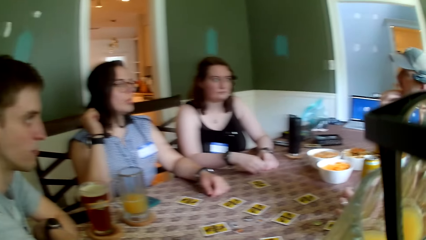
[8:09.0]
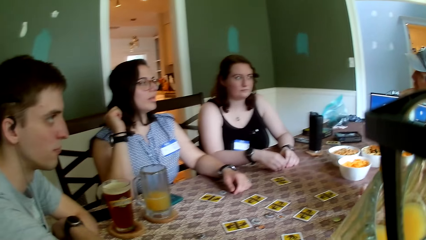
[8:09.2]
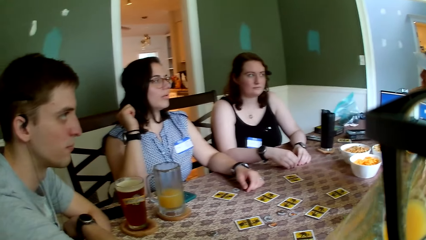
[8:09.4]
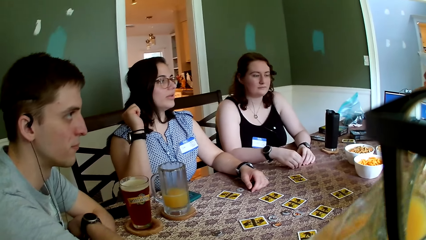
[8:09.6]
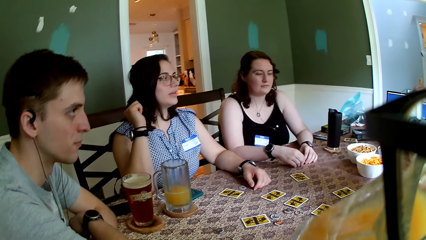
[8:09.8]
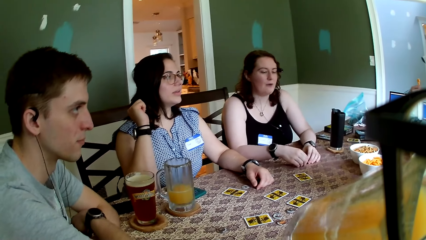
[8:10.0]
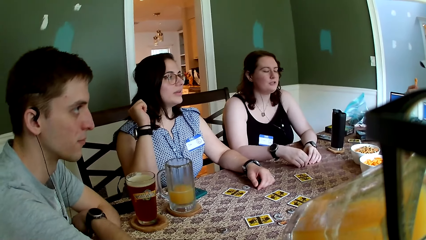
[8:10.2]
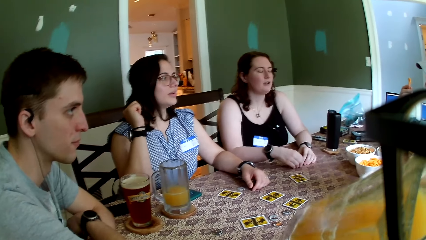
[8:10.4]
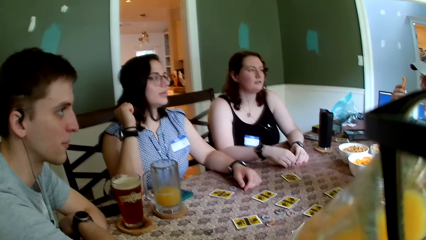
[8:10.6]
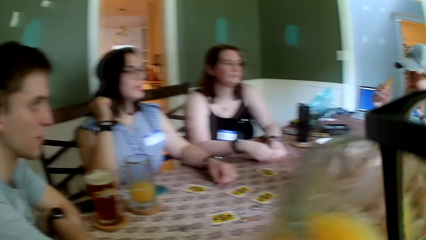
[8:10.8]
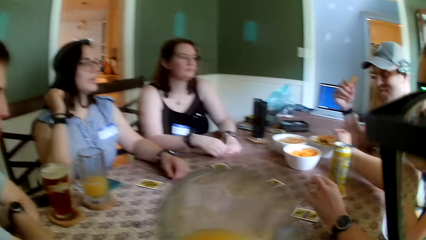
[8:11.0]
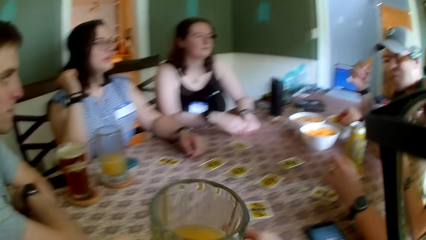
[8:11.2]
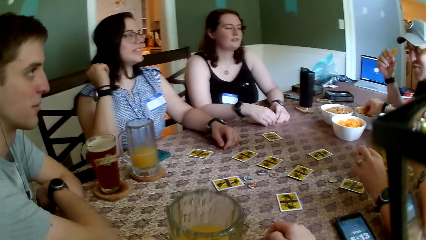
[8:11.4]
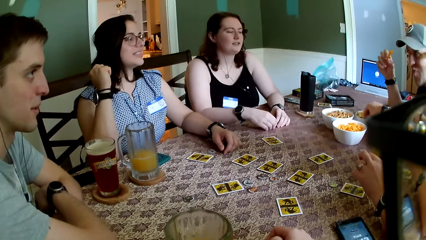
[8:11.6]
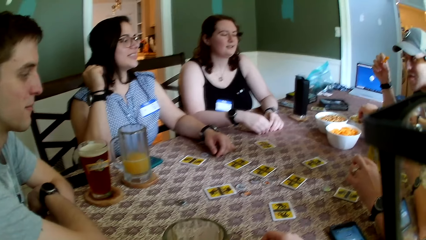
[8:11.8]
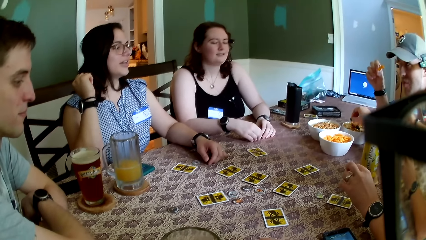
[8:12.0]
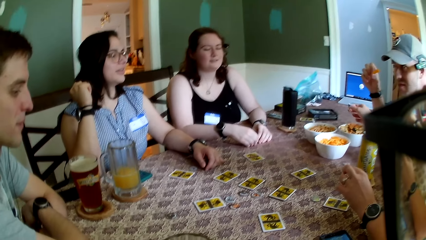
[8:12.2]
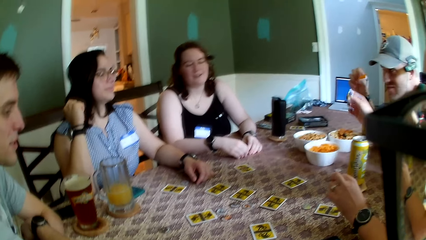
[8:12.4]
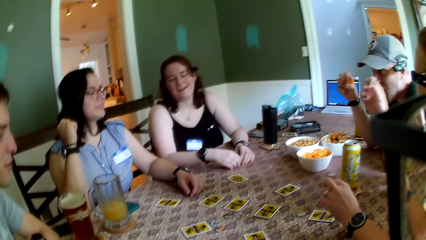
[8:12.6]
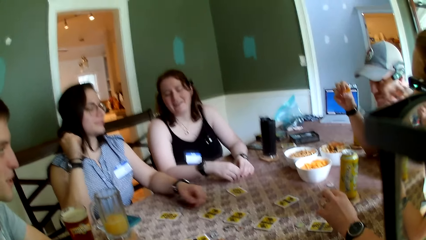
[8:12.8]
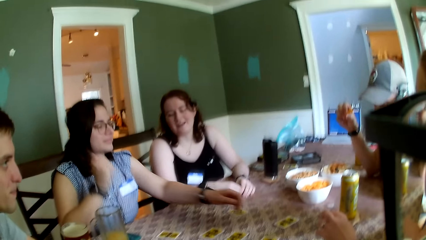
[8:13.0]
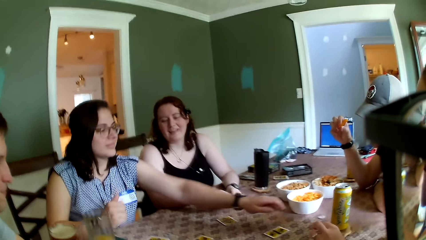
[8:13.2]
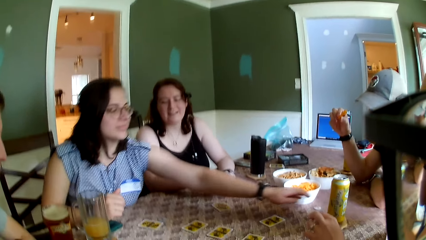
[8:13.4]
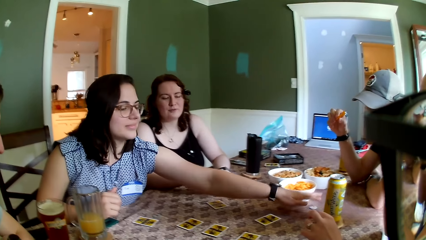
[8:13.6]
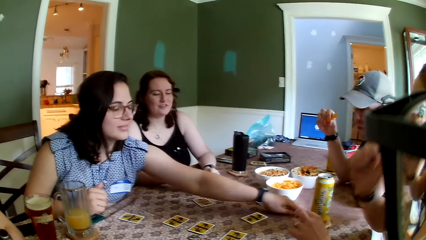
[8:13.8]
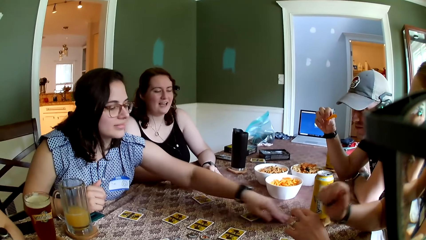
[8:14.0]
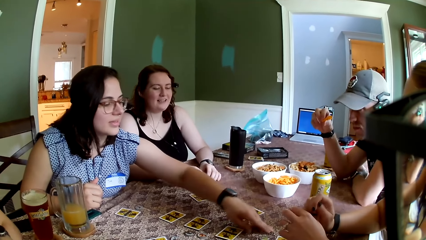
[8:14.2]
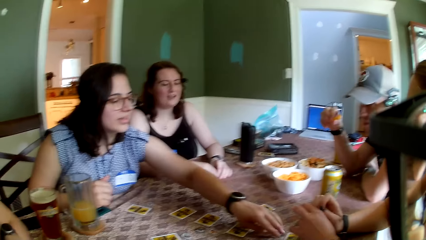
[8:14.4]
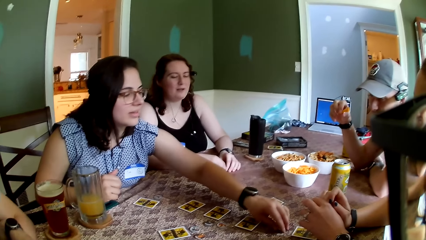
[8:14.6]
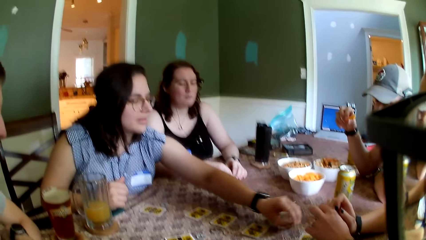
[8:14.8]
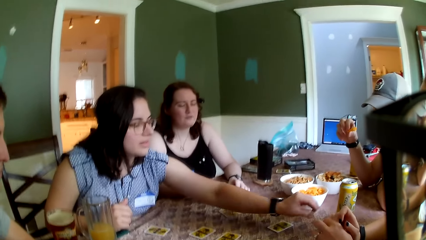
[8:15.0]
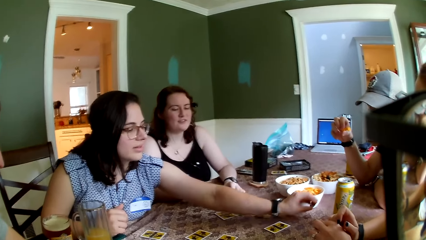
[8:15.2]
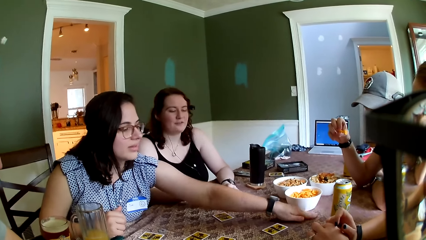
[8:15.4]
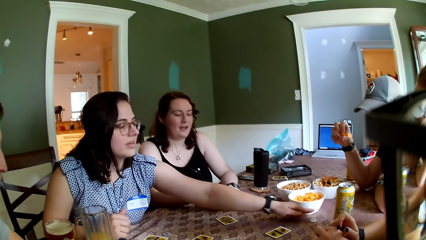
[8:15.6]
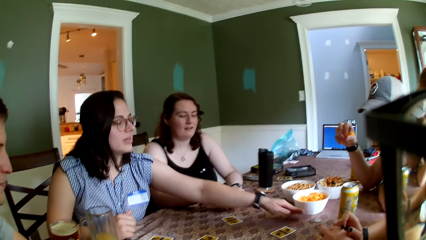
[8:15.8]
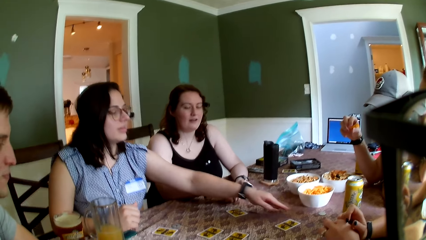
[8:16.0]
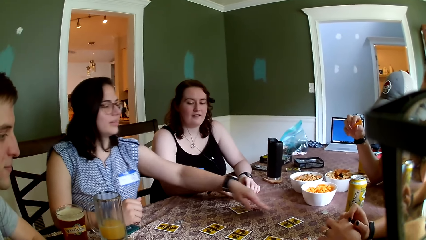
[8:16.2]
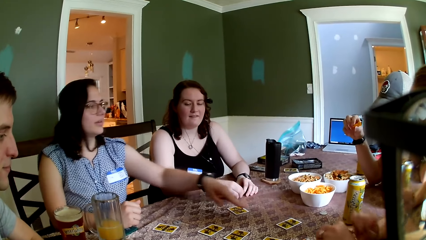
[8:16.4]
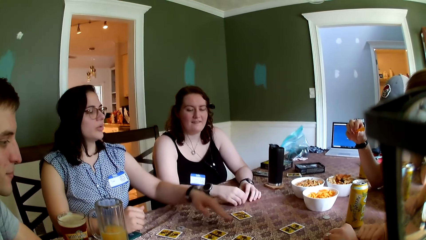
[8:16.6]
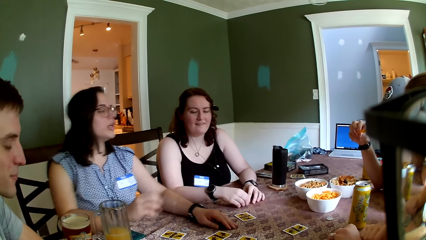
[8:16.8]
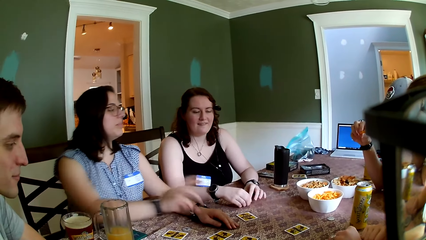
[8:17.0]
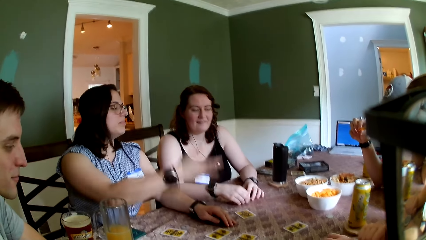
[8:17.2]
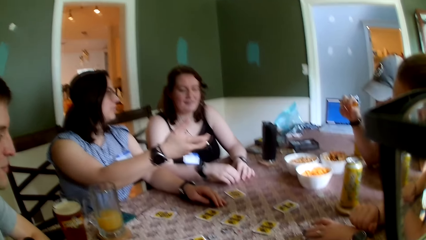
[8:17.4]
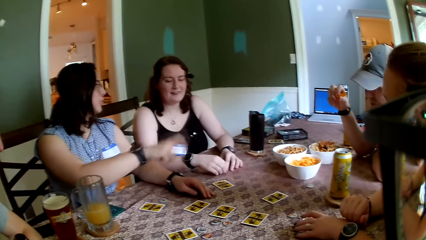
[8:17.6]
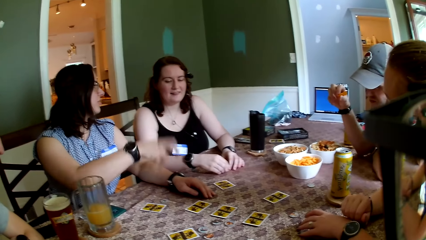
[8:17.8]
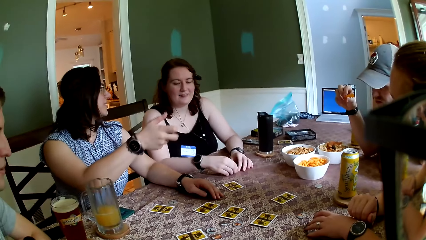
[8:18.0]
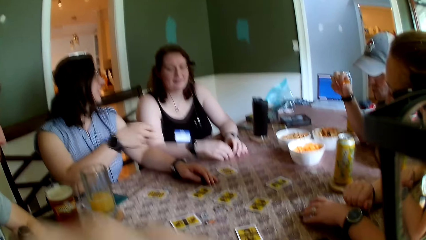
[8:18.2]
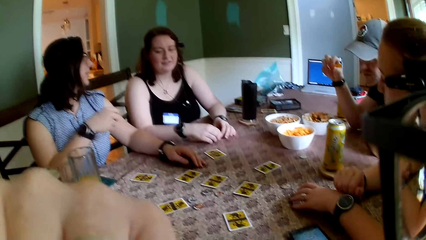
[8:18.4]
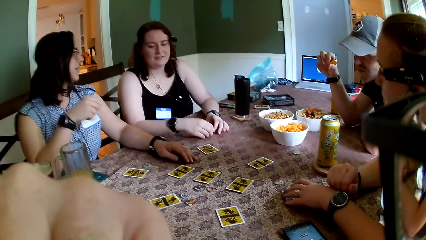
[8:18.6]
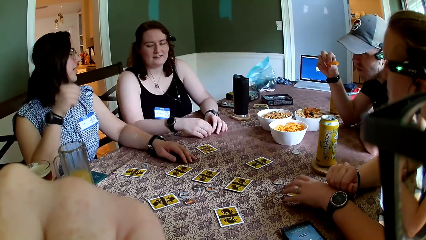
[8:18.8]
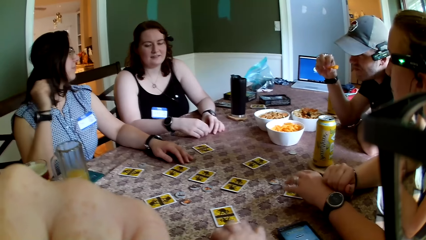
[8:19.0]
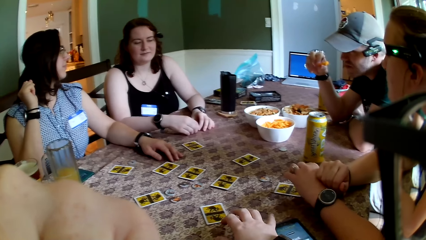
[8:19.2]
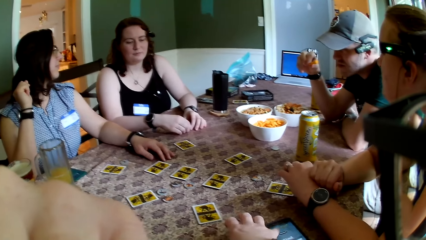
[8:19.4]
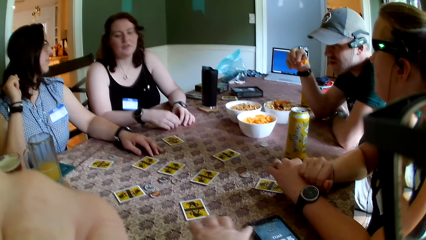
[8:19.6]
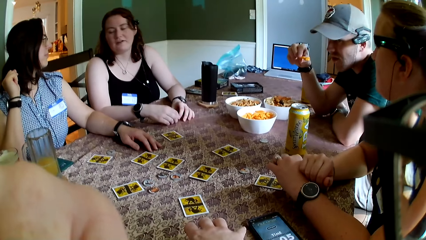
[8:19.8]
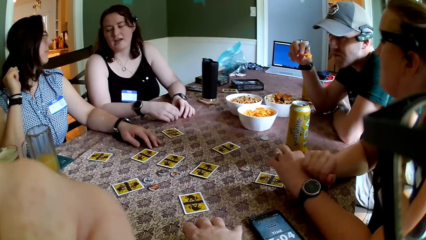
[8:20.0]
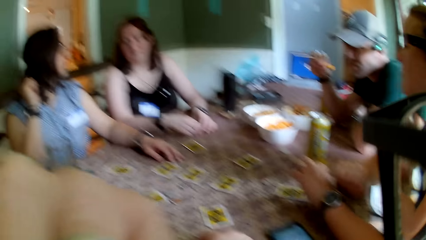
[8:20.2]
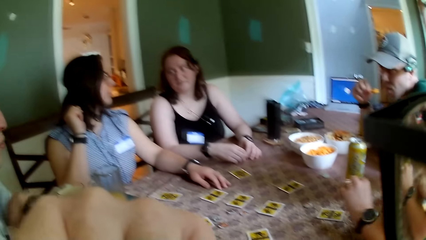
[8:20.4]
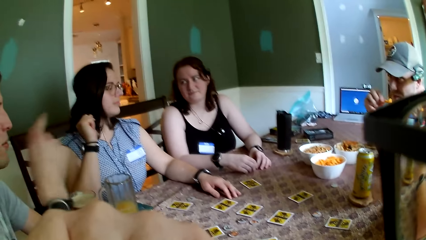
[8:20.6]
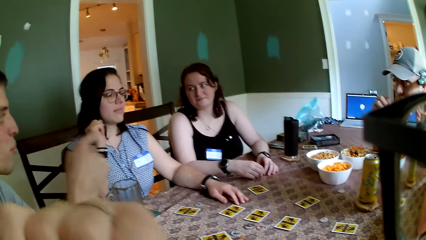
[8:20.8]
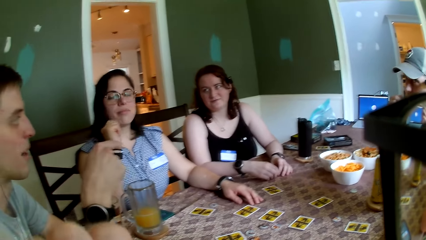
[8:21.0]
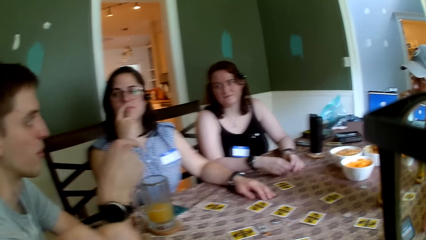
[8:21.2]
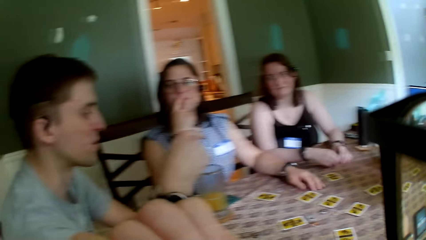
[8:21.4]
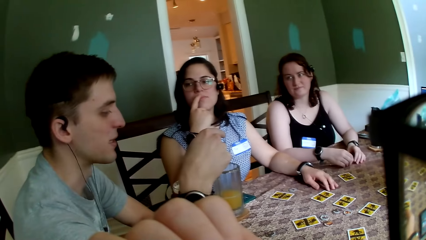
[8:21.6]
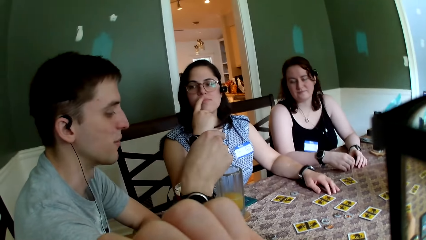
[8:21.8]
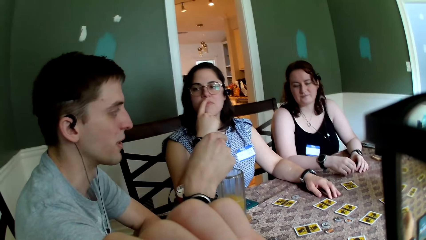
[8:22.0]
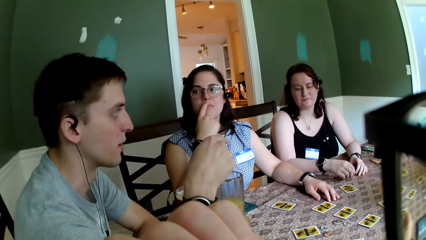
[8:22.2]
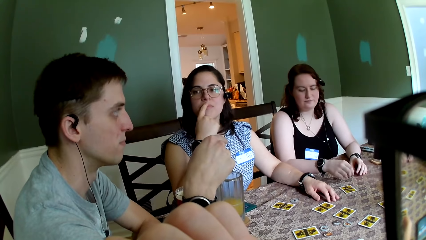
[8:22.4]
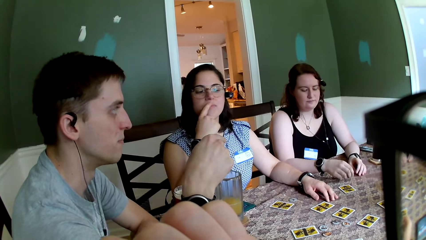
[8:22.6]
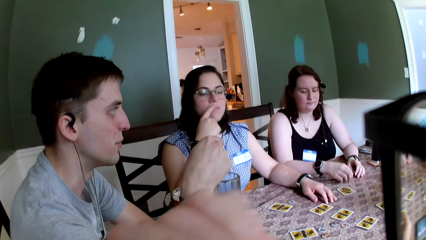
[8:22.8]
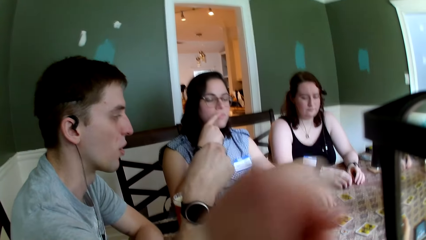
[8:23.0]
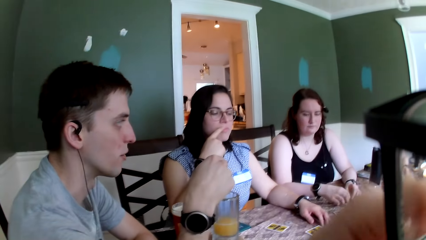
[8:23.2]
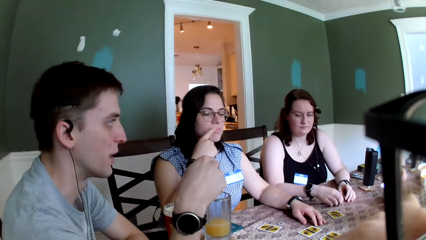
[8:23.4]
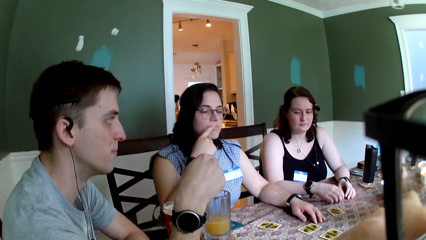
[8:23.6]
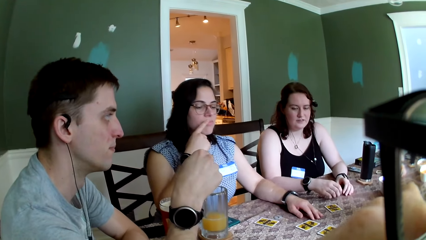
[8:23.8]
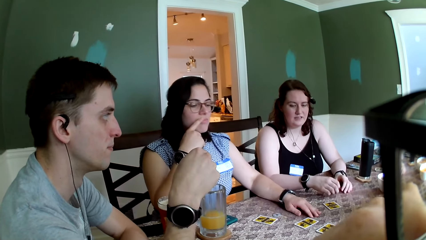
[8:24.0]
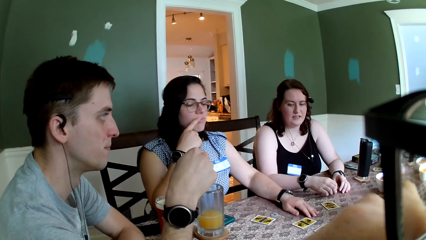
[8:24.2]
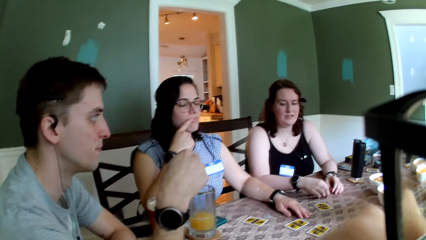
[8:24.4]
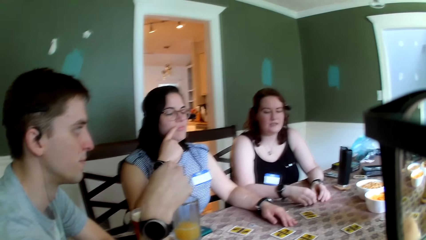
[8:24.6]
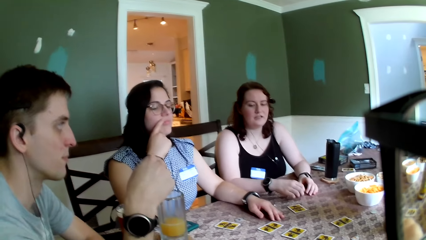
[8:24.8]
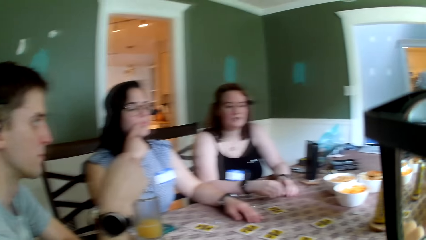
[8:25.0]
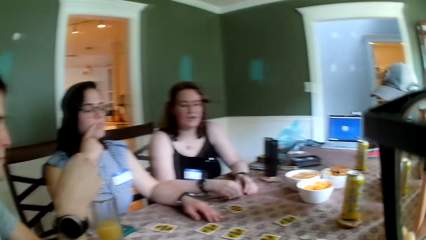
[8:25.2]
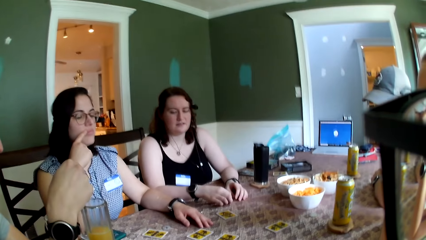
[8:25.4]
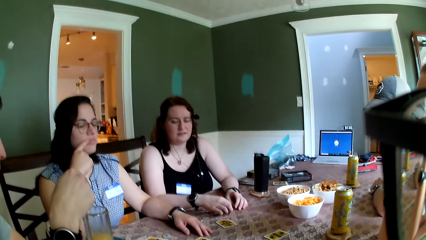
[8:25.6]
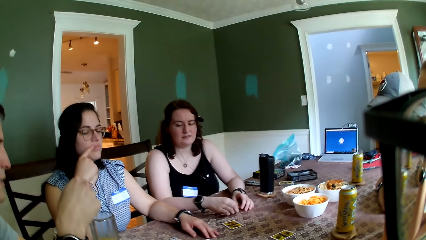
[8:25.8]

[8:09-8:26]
A man eats the snack in his right hand. The camera wearer drinks from the cup of juice with his left hand and drops the cup of juice in his left hand on the table. A woman picks a snack from a bowl with her right hand. Another woman moves a coin on the table with her left hand and picks the coin from the table with her left hand. A lady touches cards. The other woman drops the coin on the table with her left hand. The camera wearer scratches his face.
